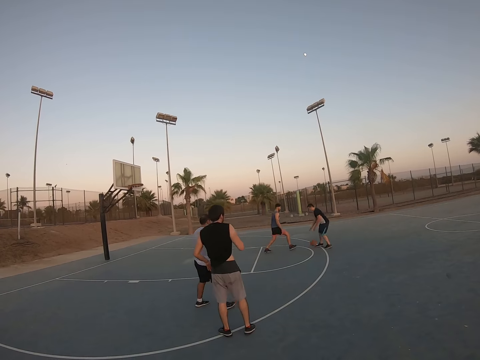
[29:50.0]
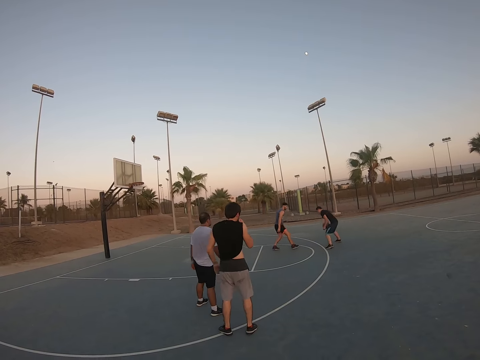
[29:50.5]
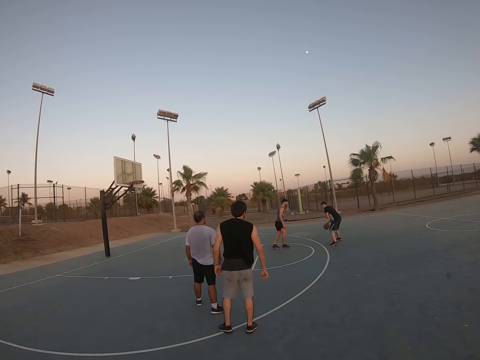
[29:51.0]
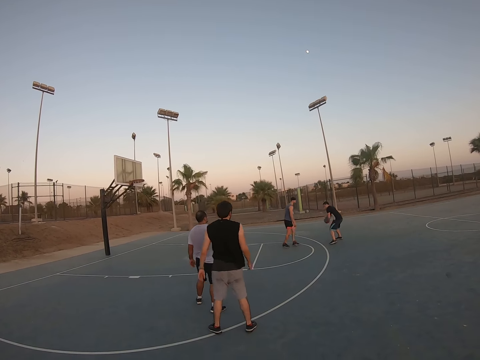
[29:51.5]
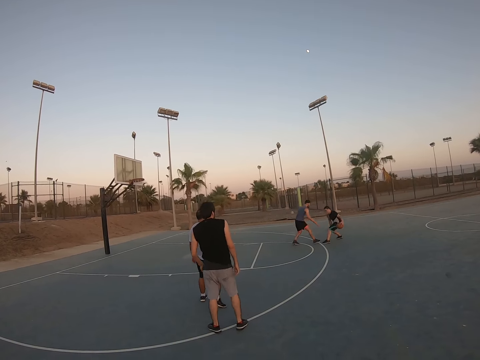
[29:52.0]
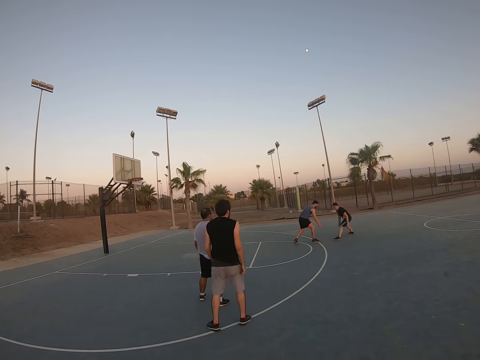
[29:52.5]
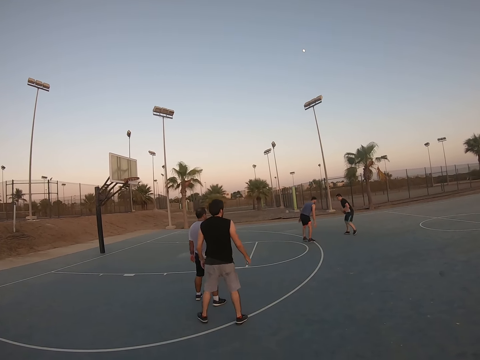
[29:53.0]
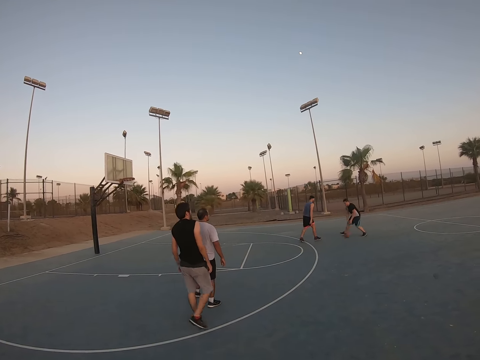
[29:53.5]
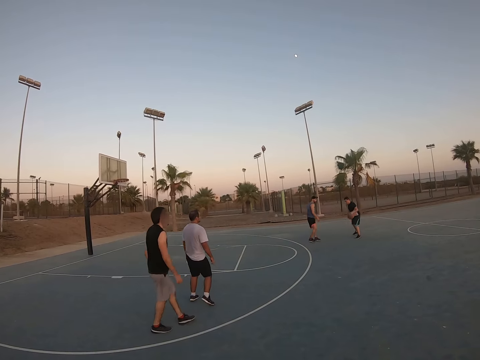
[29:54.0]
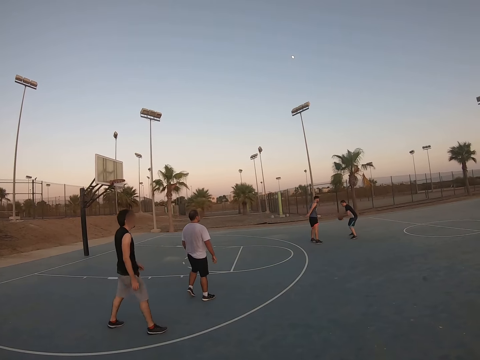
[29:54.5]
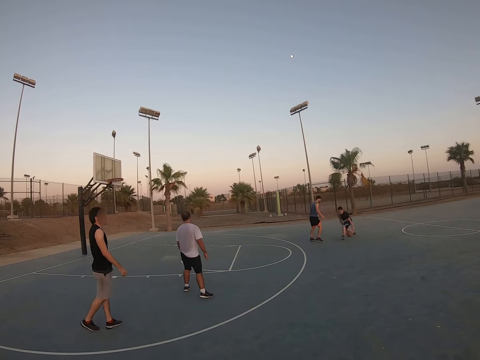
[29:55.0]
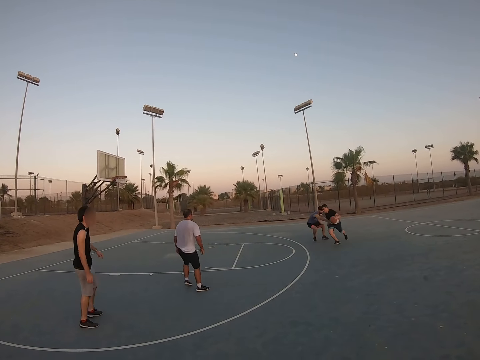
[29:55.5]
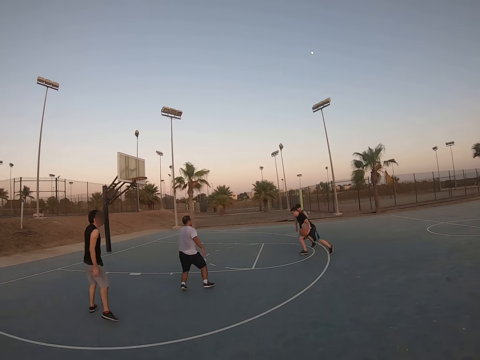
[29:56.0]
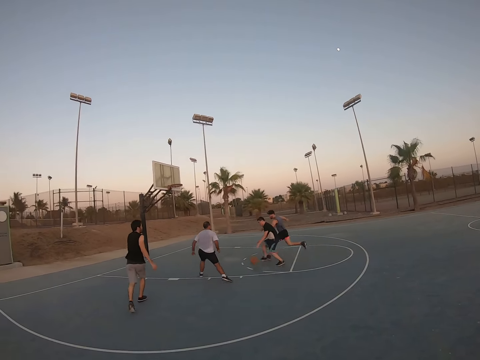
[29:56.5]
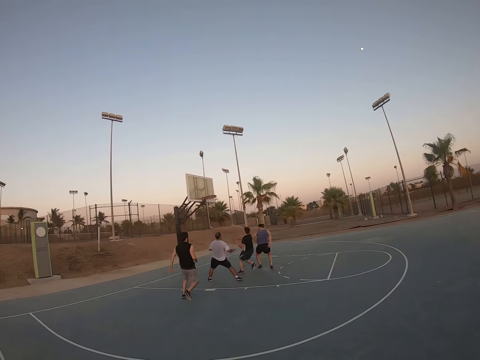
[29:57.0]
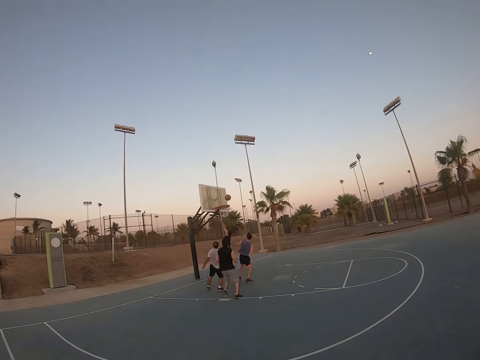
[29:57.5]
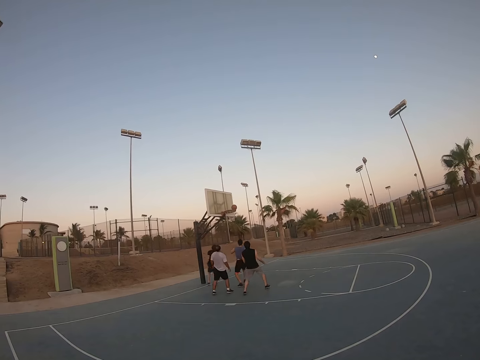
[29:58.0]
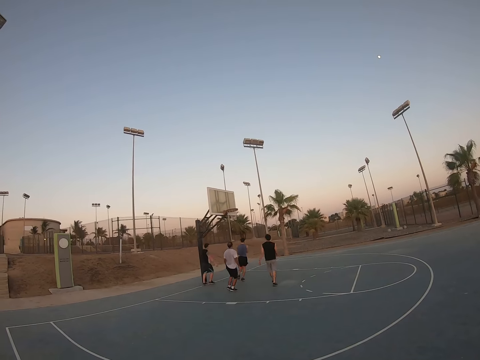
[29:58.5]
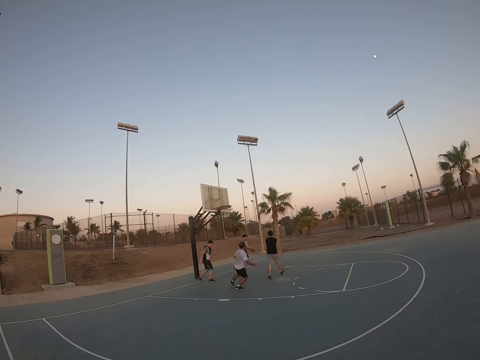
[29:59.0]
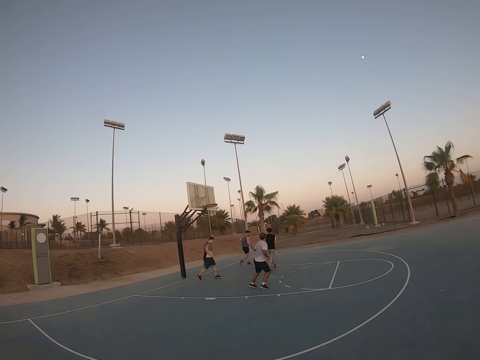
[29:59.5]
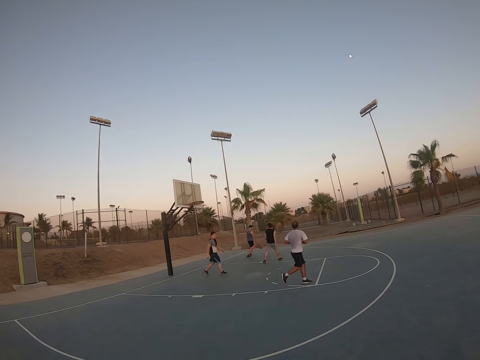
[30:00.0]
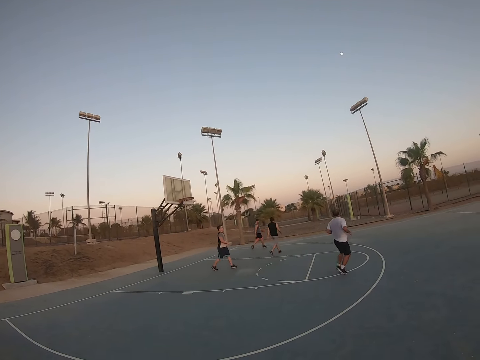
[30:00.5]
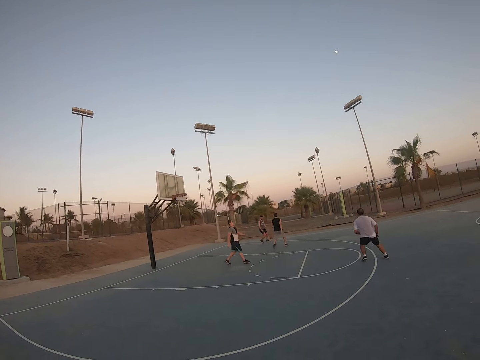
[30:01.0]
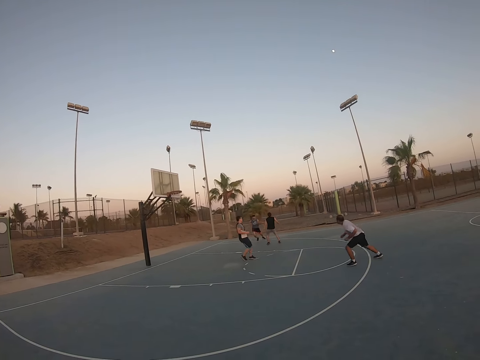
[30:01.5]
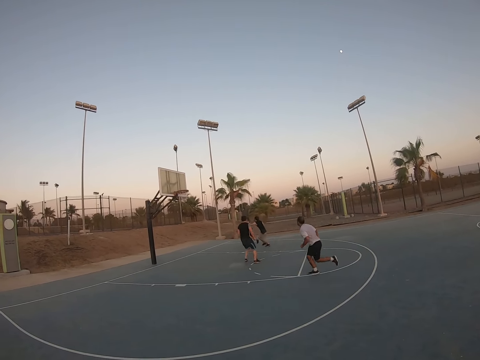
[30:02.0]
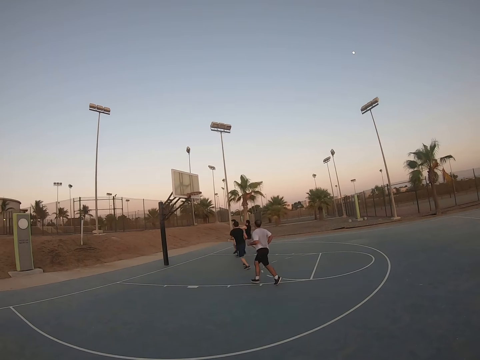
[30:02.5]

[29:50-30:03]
A man attempts to take the ball from another man. The other man runs with the ball. He throws the ball to the field goal. The first man catches the ball. He bounces the ball.

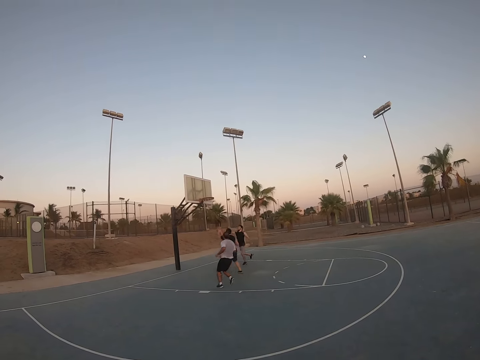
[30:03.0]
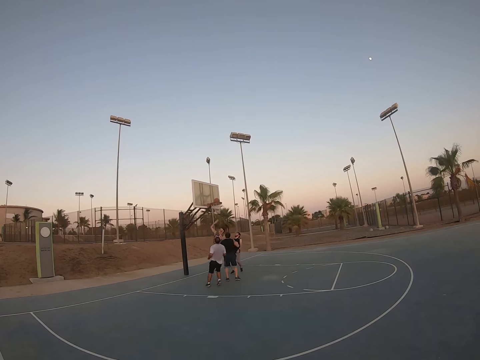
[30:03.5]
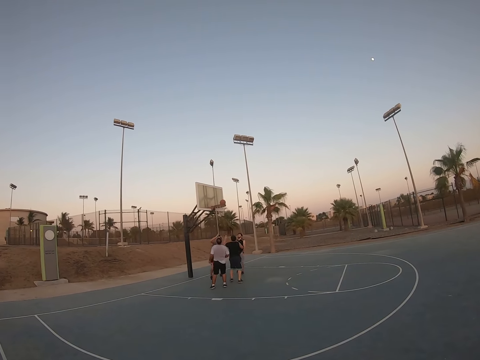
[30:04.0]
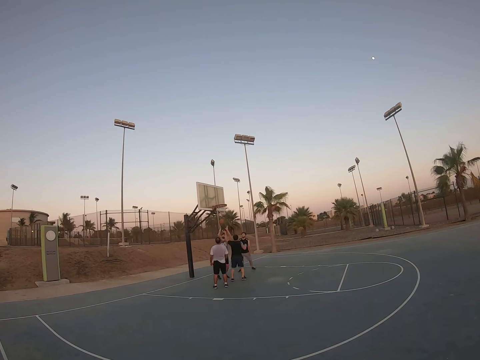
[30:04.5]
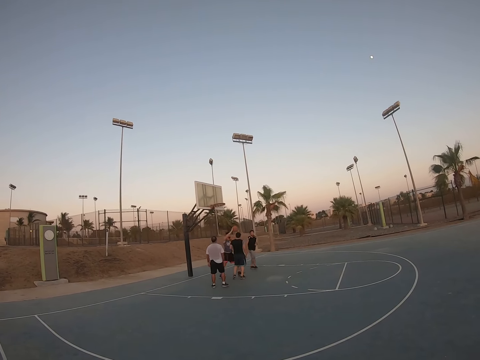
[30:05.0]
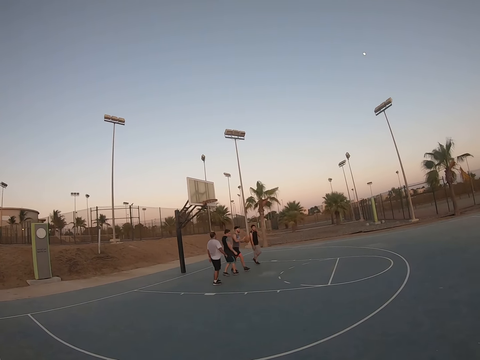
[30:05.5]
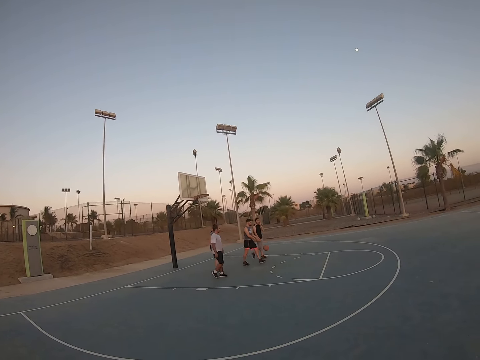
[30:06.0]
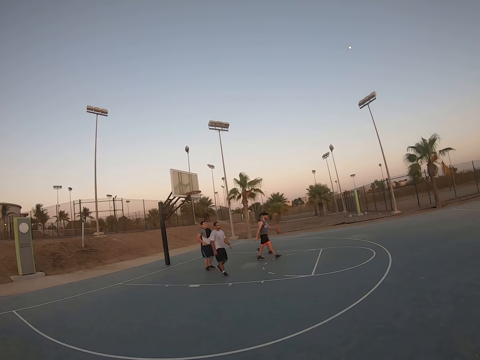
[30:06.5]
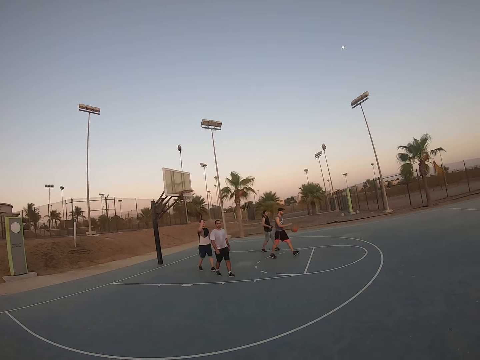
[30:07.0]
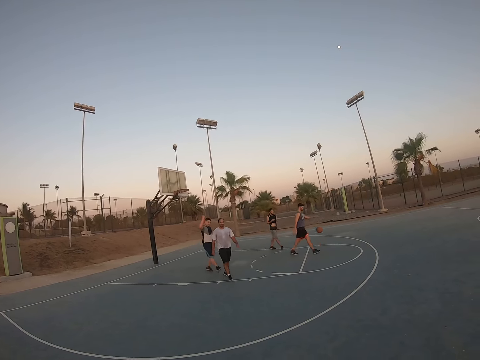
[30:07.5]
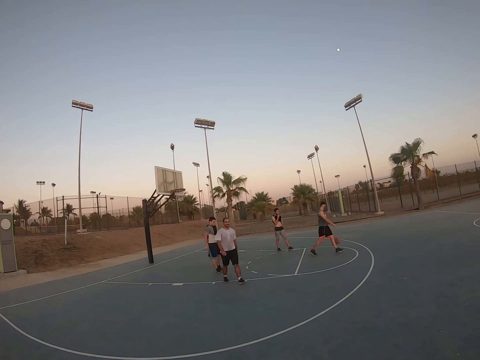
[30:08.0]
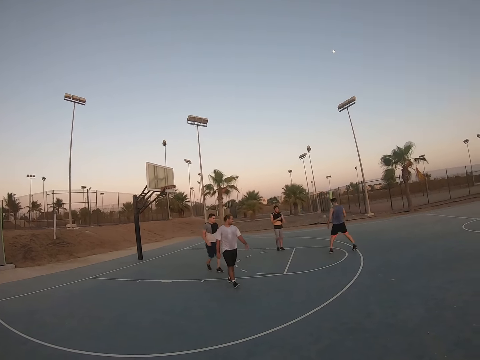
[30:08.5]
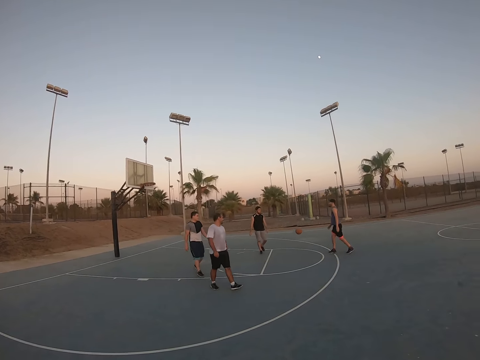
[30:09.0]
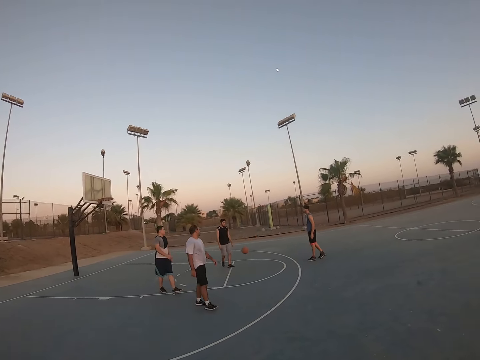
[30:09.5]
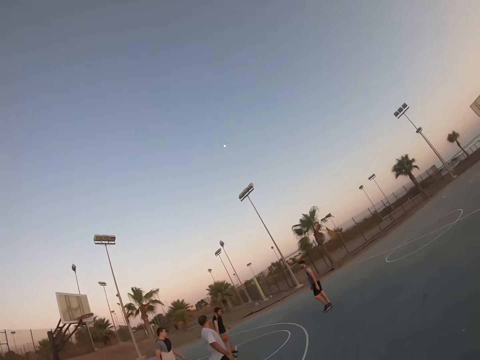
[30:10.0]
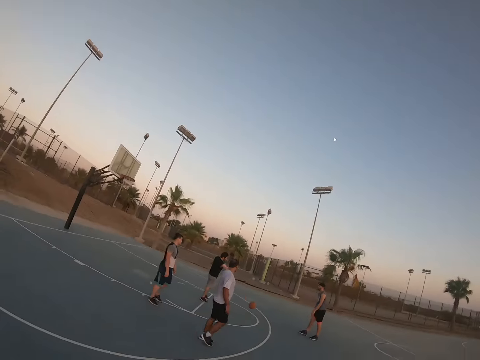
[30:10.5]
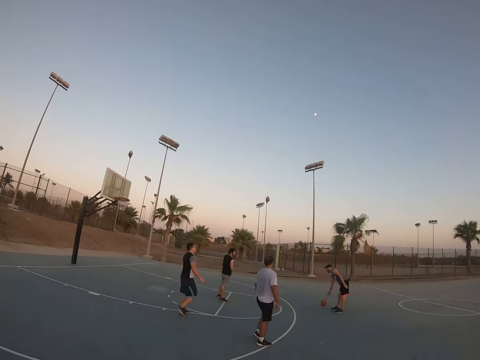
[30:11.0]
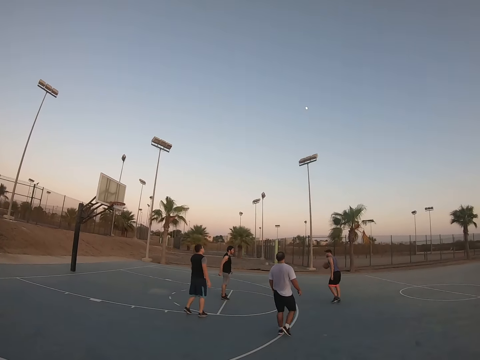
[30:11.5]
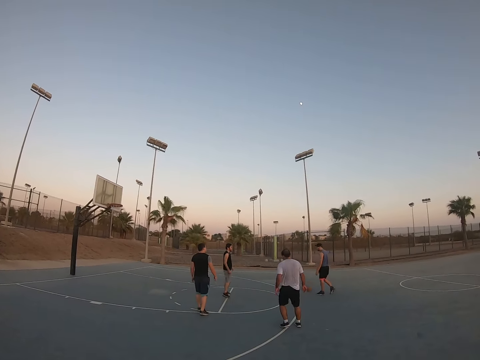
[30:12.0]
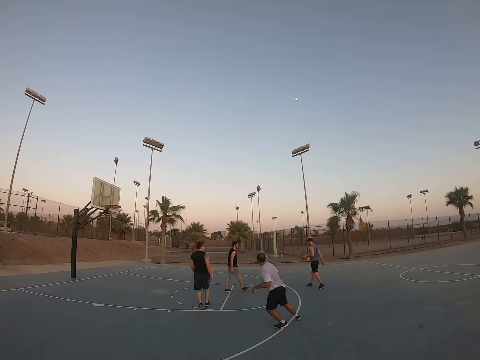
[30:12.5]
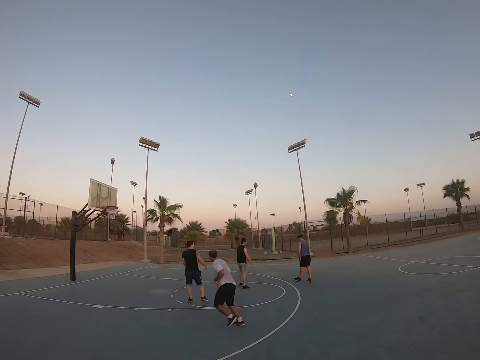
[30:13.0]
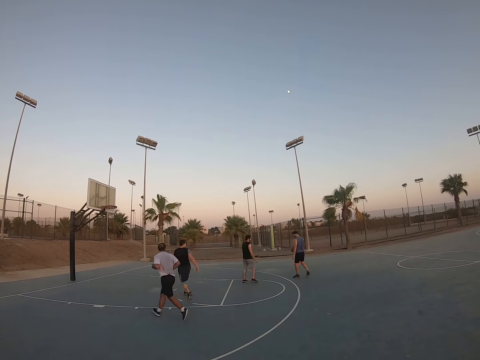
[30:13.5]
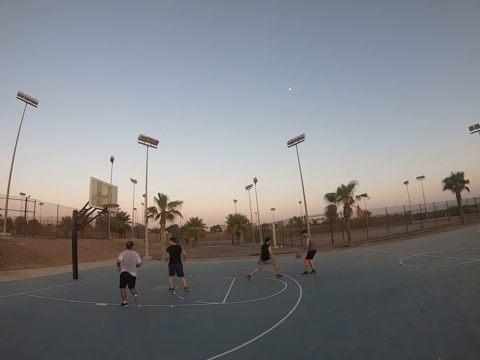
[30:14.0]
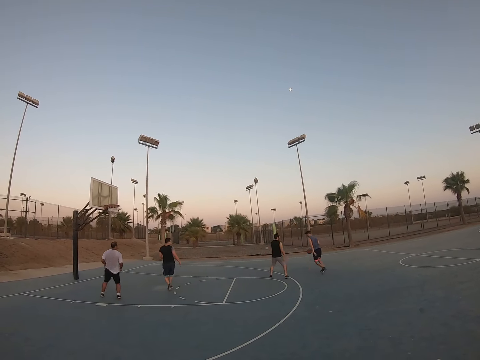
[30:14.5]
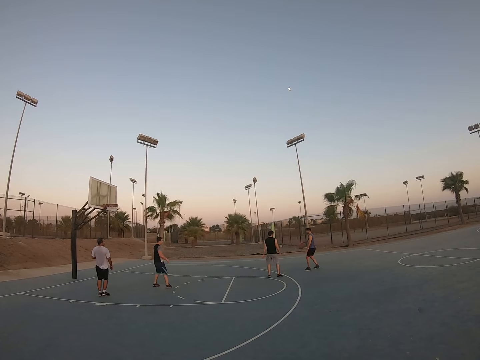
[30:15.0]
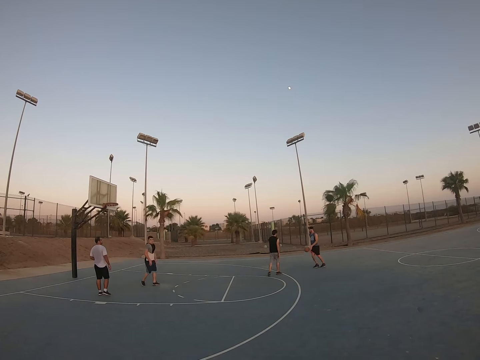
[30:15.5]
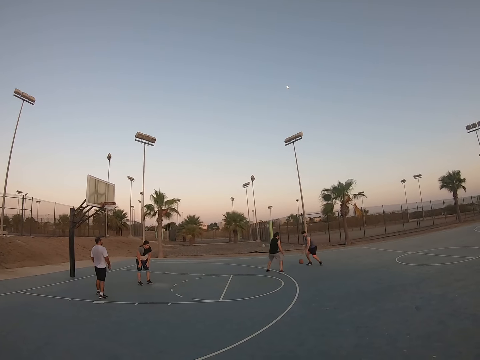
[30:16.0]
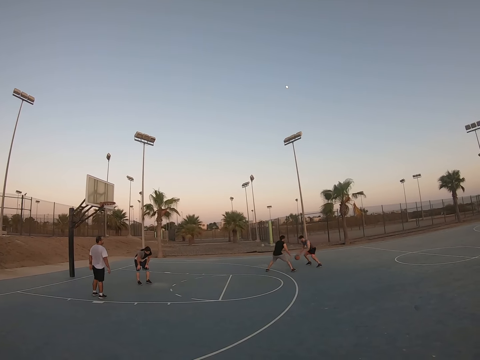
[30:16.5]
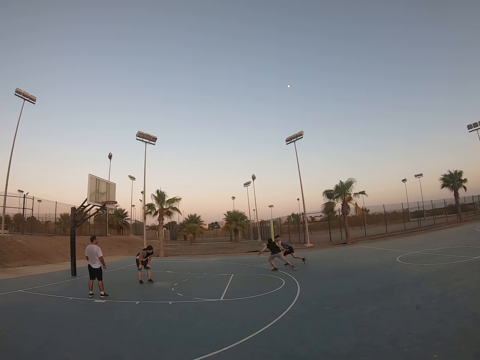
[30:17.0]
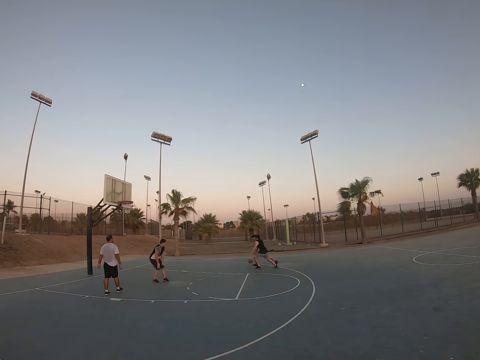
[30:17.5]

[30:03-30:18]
A man throws the ball to the field goal. He scores. He bounces the ball. He bounces the ball to another man. The camera wearer rotates the camera. The first man bounces the ball. The other man attempts to take the ball from the first man.
